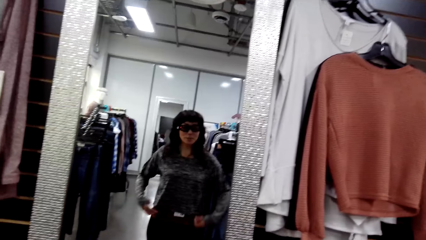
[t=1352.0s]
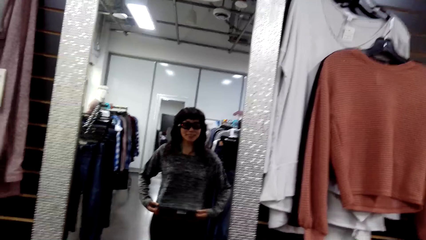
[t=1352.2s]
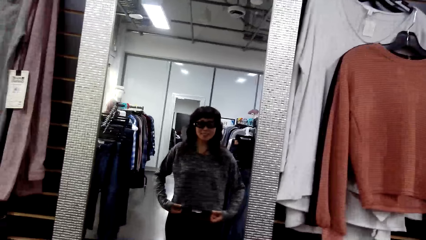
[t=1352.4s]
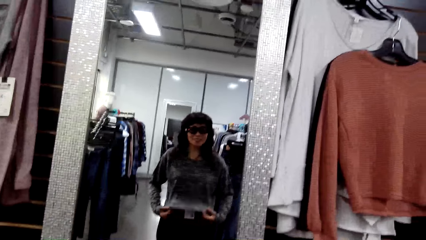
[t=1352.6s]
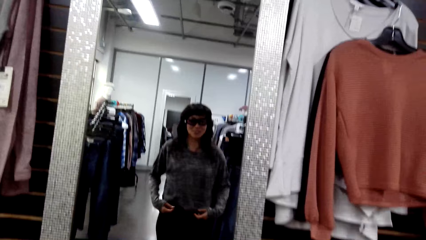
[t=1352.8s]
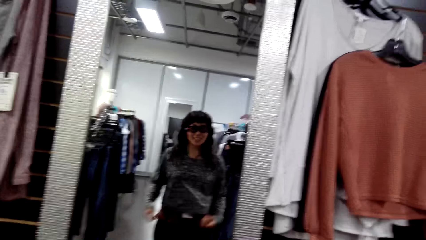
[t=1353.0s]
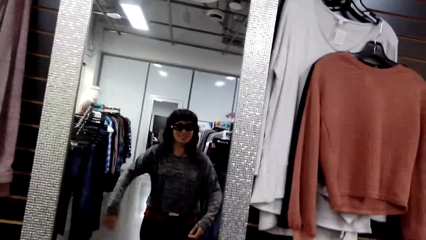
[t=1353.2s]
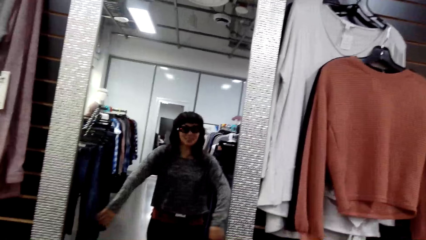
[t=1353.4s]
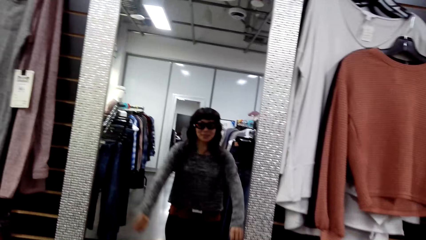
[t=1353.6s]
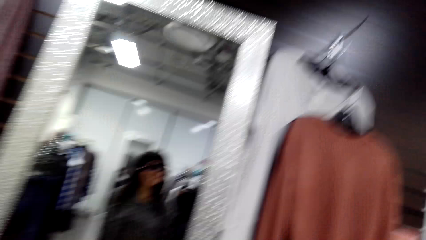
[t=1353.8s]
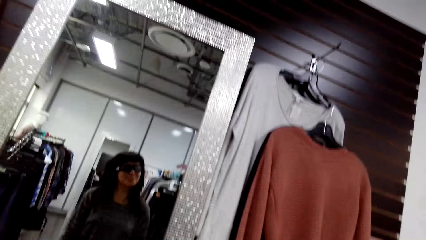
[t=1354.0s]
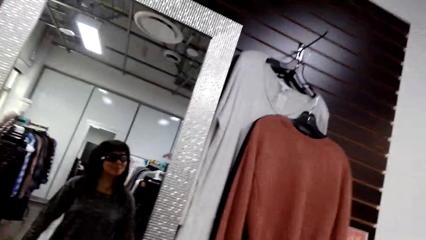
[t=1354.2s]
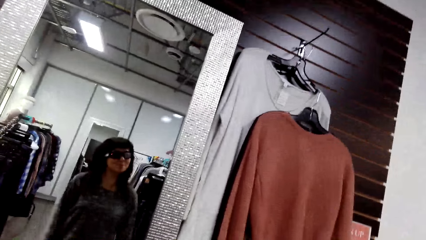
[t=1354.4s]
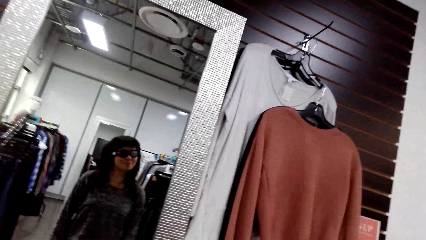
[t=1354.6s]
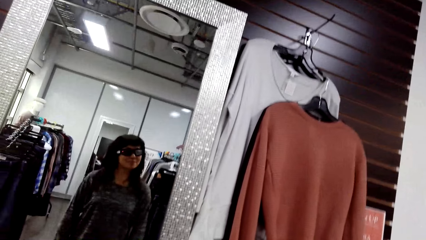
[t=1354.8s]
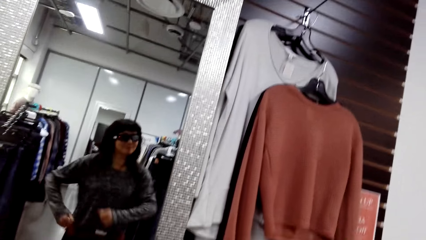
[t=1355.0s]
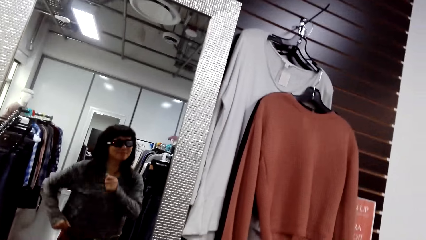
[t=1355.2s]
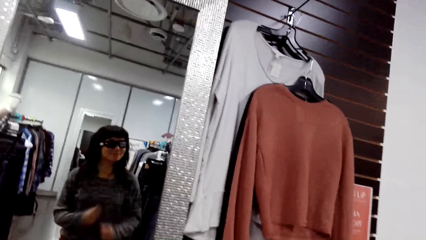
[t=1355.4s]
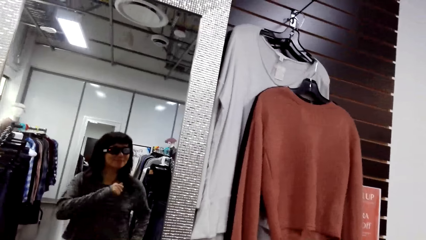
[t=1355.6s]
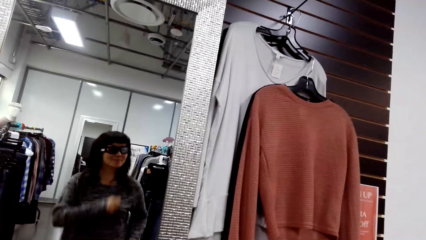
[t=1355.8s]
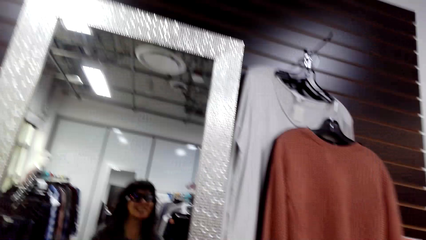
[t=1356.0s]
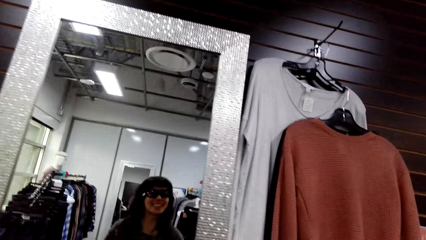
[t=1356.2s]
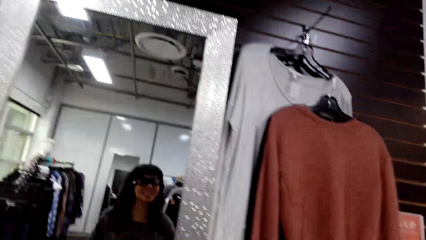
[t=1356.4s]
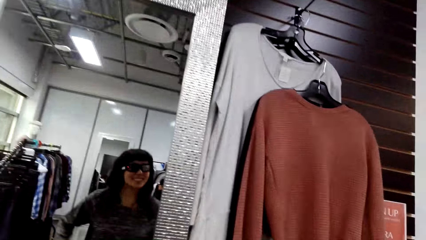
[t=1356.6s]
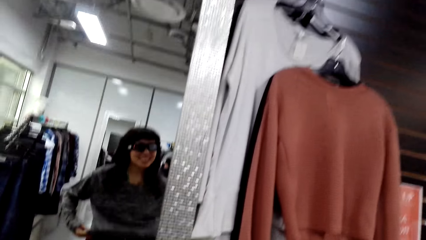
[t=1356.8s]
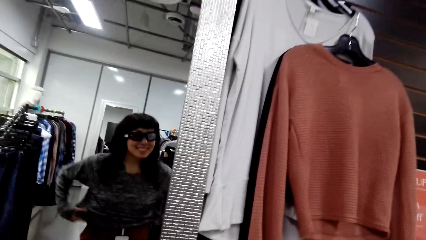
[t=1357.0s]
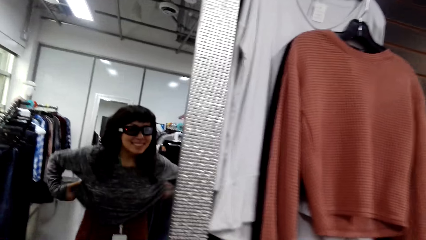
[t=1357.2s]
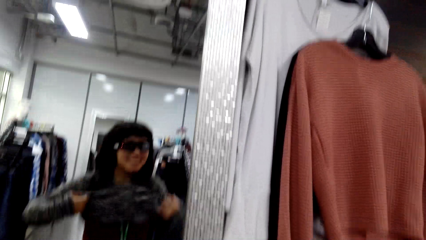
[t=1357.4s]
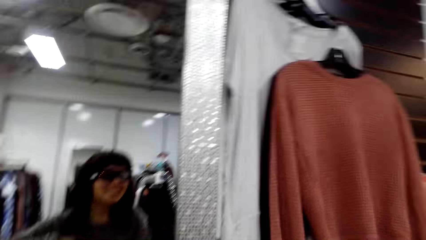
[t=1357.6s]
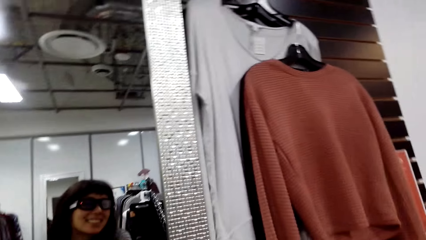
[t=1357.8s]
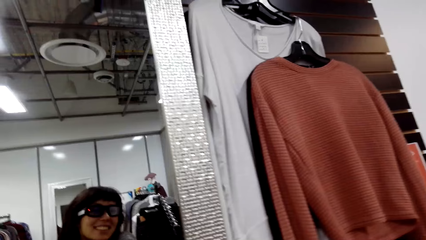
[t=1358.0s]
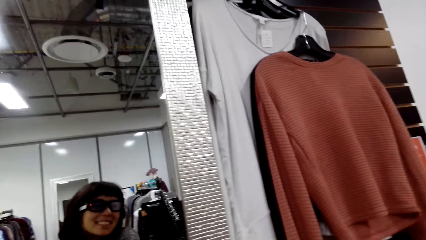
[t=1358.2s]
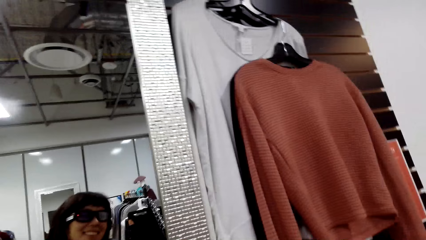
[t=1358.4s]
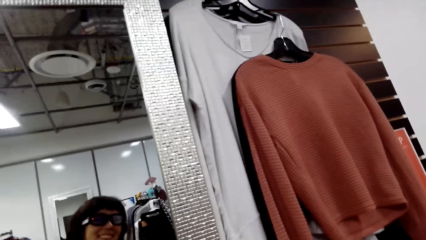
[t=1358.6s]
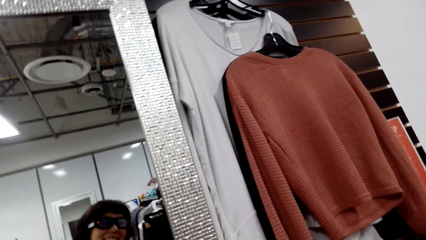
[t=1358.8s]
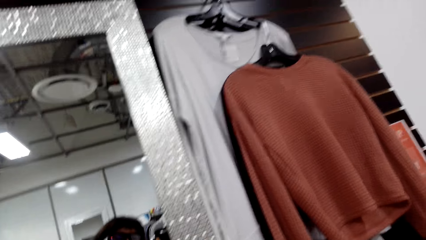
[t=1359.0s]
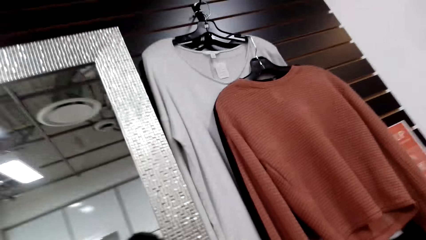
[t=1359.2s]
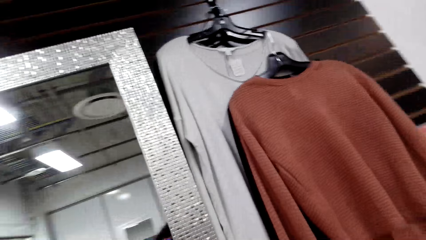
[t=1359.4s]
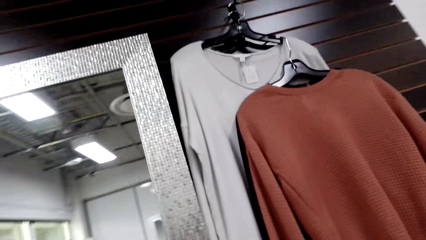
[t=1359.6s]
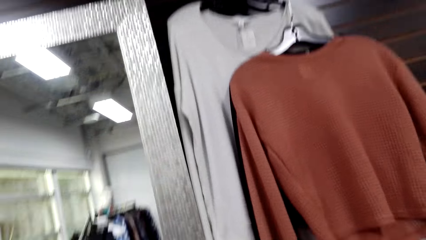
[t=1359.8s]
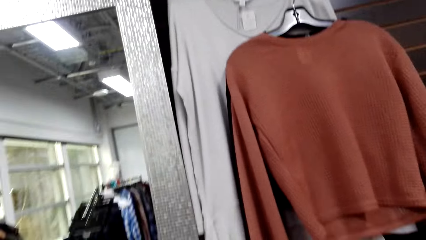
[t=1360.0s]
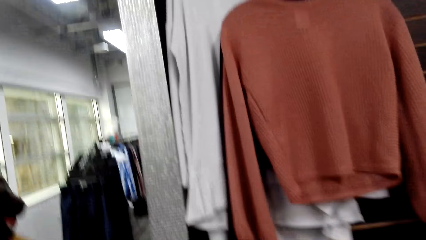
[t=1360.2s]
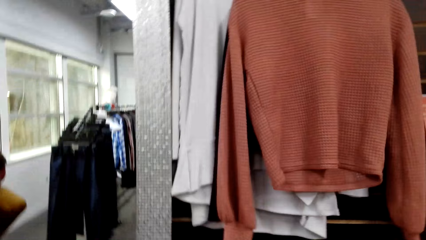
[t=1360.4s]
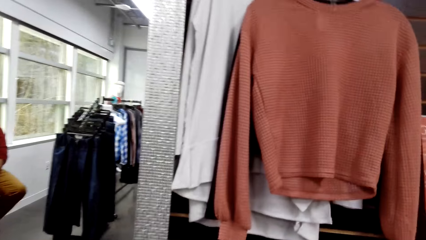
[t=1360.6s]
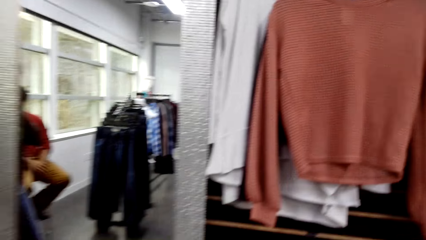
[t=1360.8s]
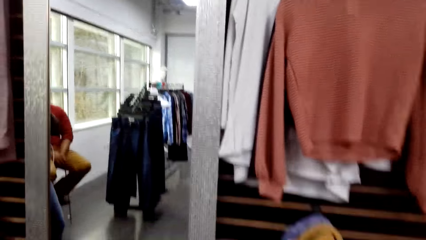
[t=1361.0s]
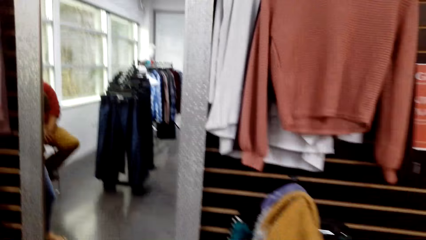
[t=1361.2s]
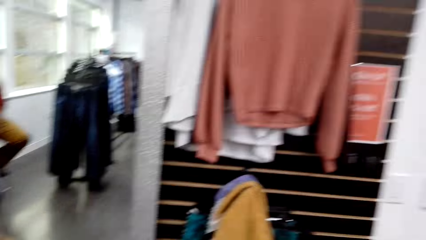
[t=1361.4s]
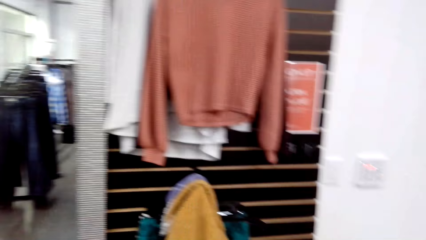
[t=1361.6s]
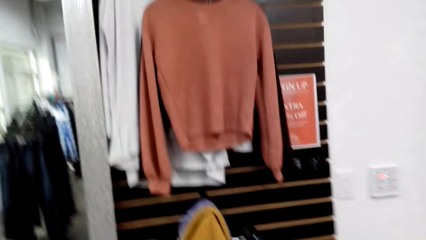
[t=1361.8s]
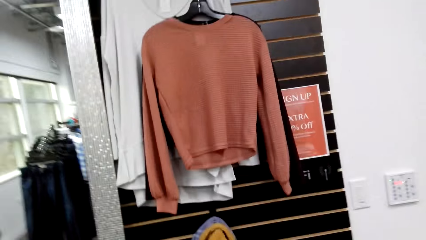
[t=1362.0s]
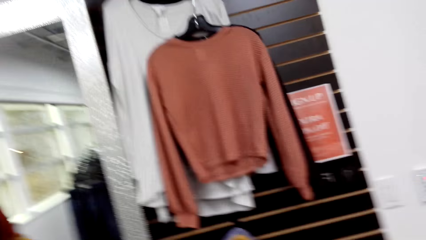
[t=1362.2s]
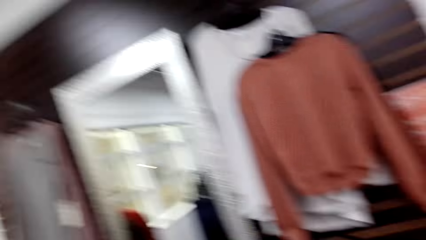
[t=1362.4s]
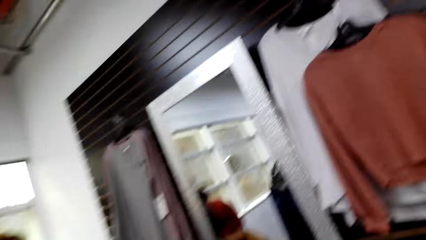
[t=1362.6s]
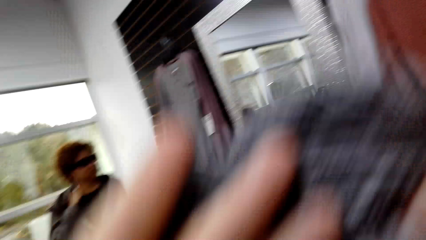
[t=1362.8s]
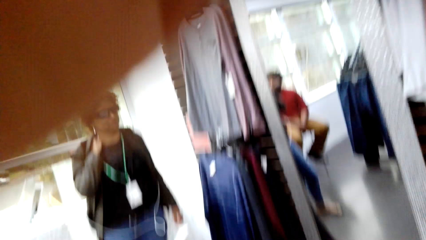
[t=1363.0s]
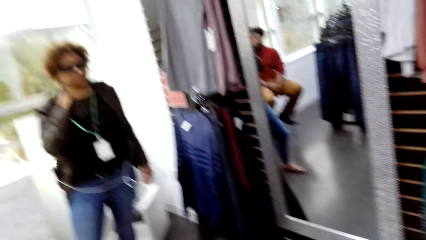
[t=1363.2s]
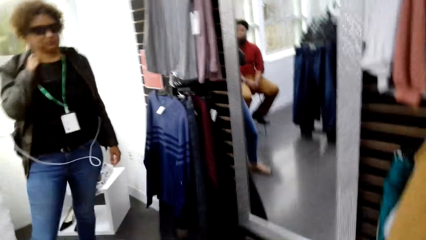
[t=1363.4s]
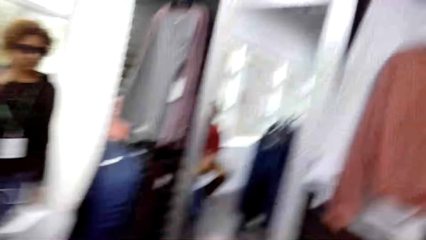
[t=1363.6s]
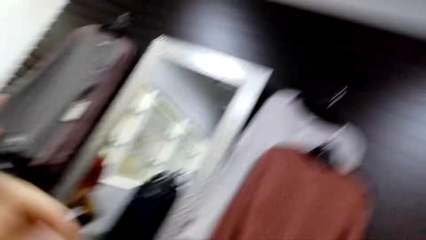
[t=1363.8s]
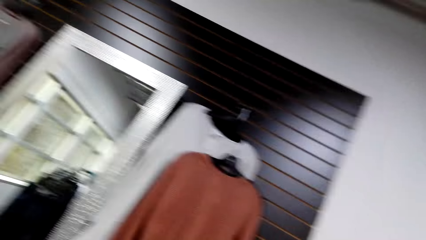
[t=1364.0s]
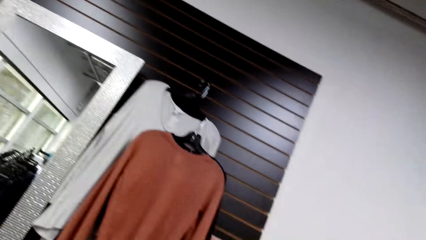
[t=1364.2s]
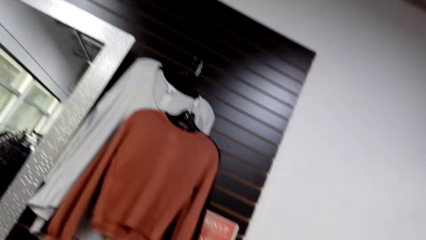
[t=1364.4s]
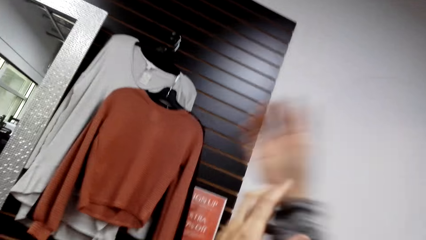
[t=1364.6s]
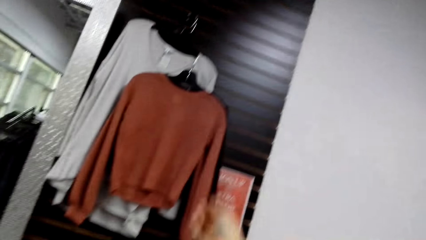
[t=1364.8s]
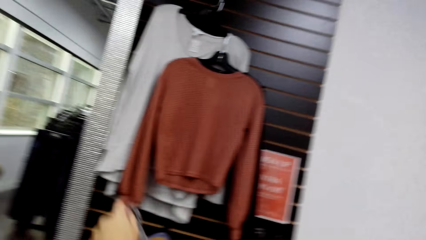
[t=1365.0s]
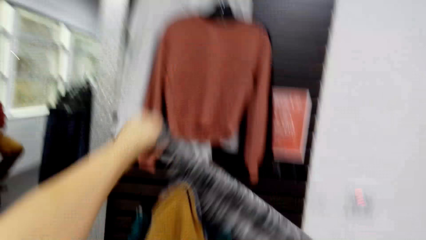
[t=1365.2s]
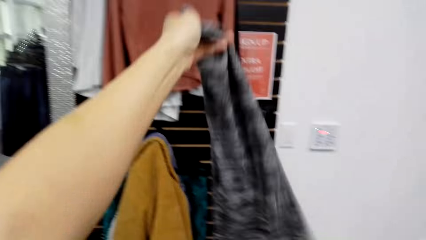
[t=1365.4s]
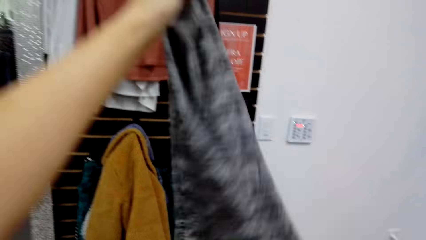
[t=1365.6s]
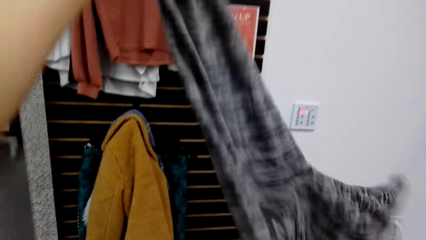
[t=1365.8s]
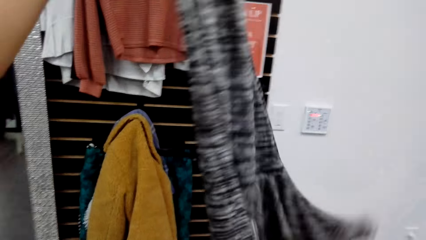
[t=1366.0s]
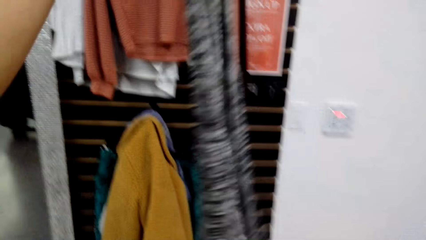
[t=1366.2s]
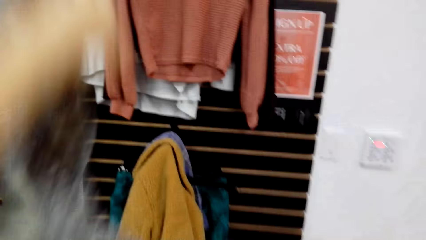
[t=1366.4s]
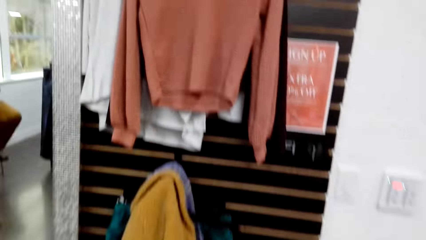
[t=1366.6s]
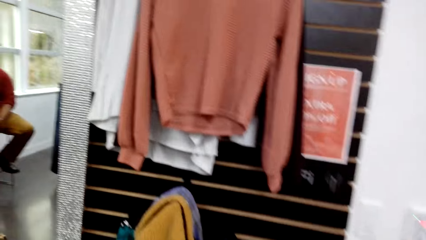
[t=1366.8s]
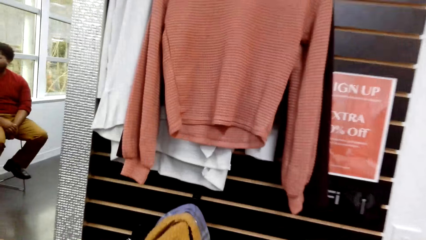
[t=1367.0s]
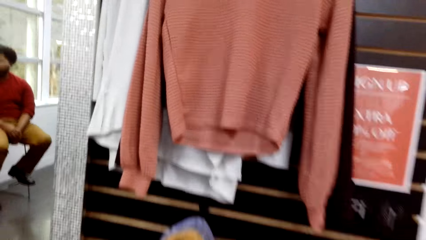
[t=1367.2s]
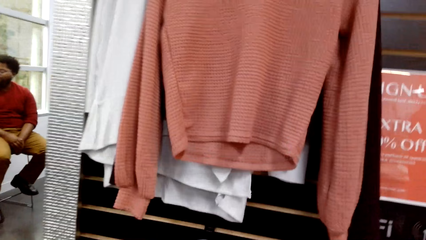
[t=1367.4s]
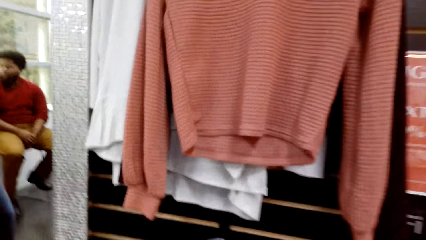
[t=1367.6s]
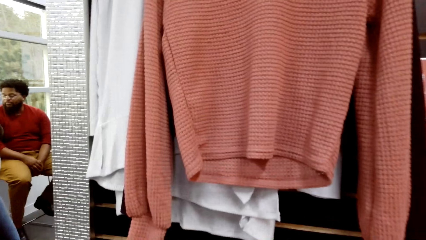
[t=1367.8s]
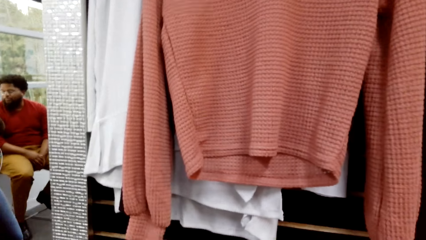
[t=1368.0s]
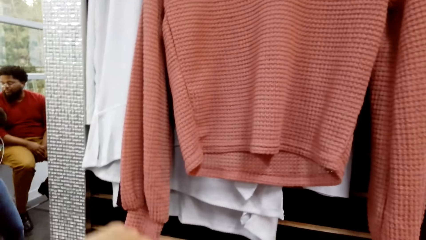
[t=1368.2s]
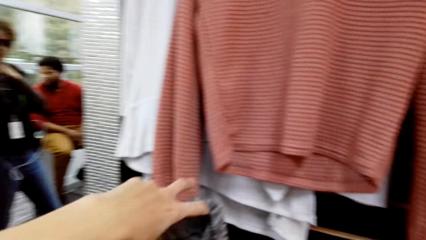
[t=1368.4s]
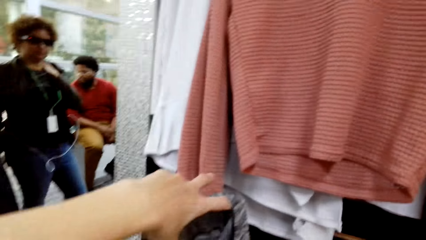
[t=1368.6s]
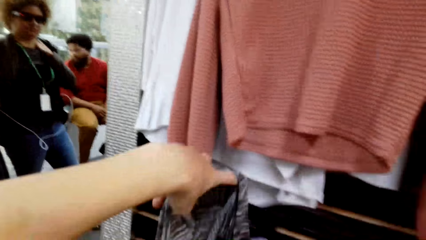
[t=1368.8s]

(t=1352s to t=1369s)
The camera wearer looks at the mirror. She straightens the cloth. She gestures with her hands. She removes the cloth. She moves her hands. She holds the cloth. A woman removes the cloth.
